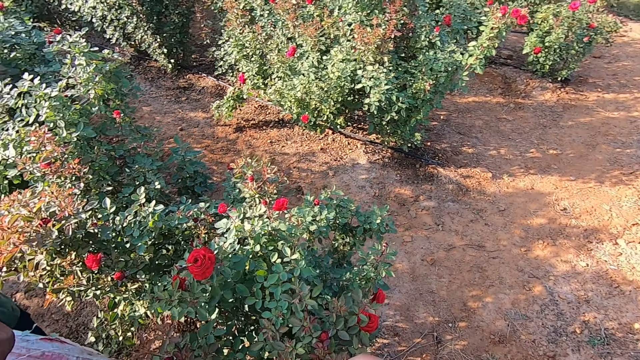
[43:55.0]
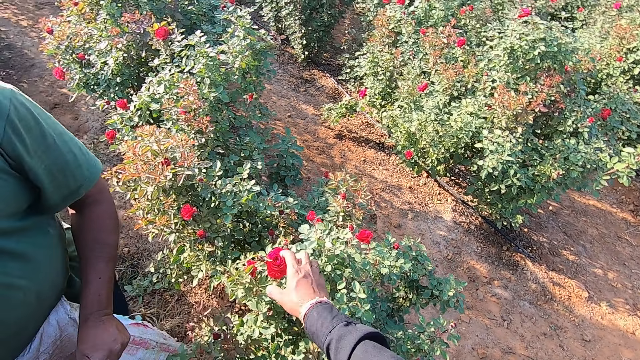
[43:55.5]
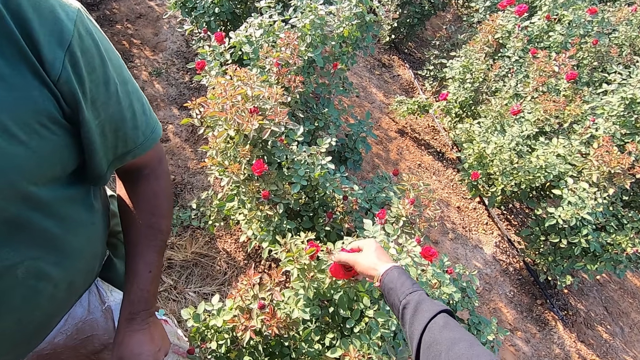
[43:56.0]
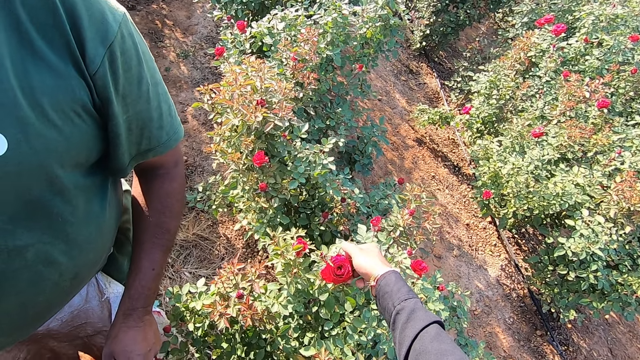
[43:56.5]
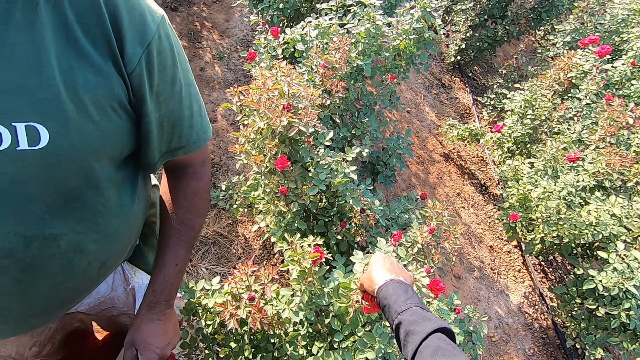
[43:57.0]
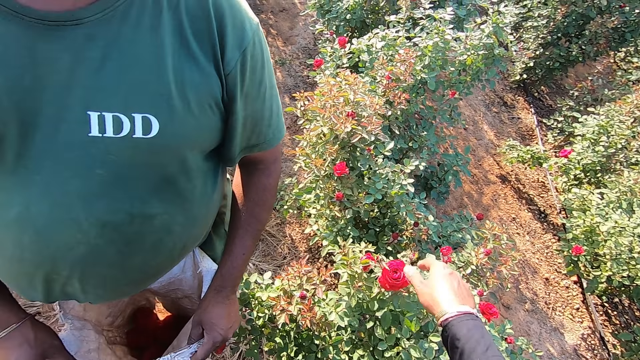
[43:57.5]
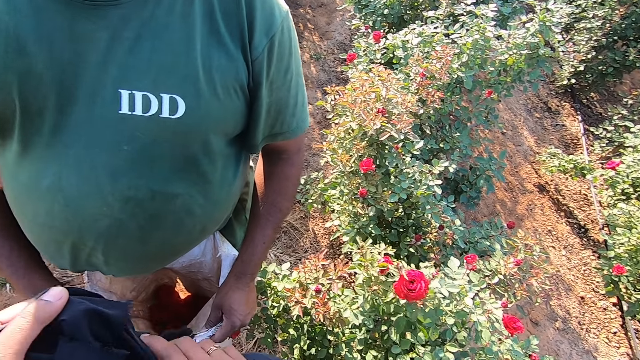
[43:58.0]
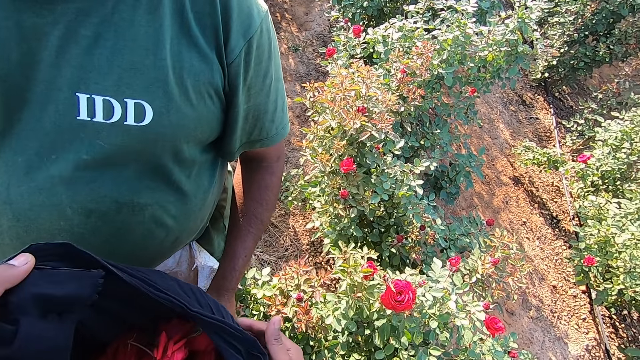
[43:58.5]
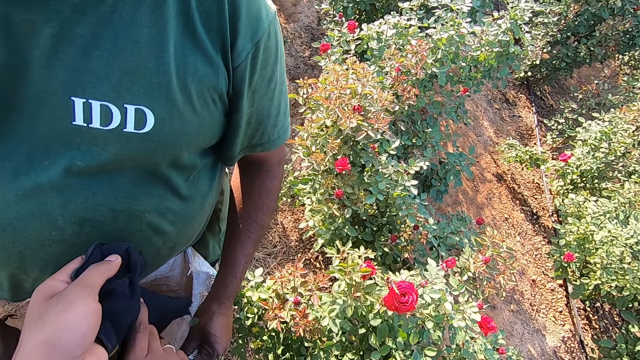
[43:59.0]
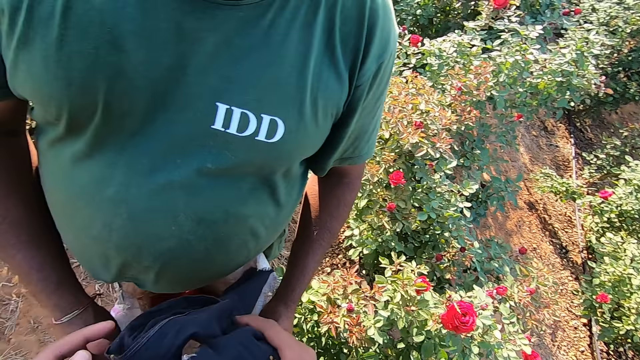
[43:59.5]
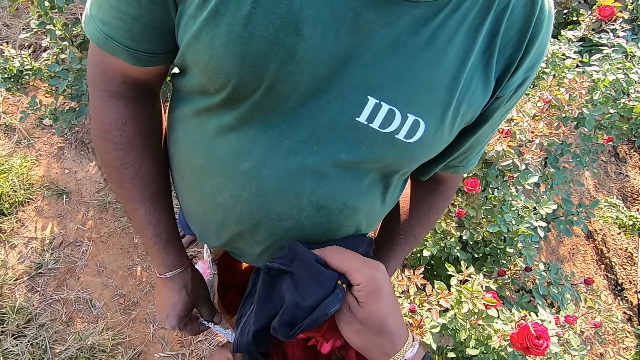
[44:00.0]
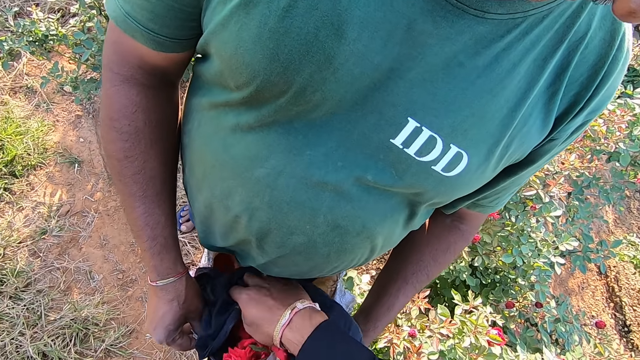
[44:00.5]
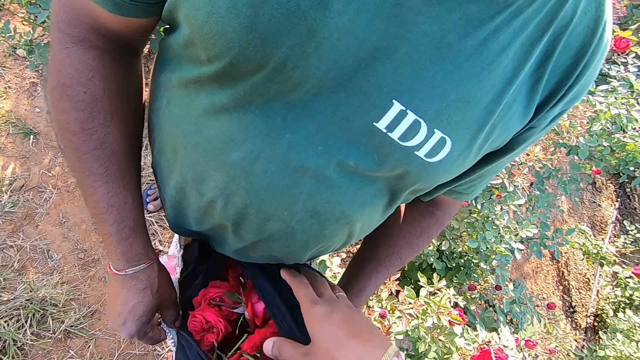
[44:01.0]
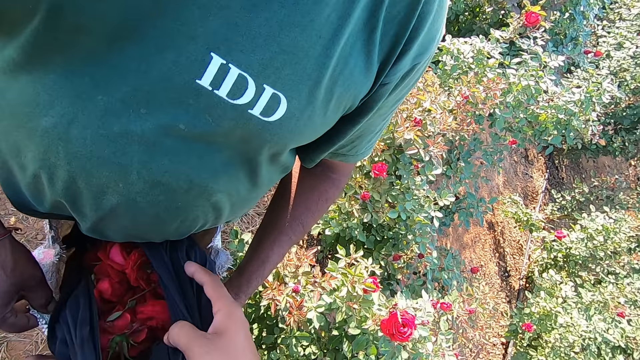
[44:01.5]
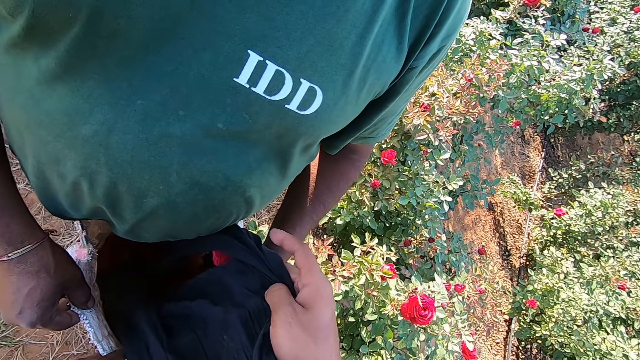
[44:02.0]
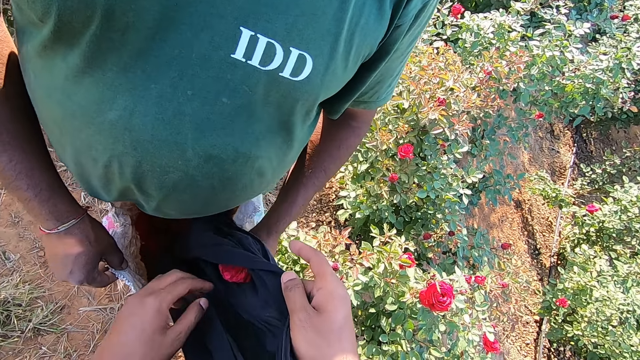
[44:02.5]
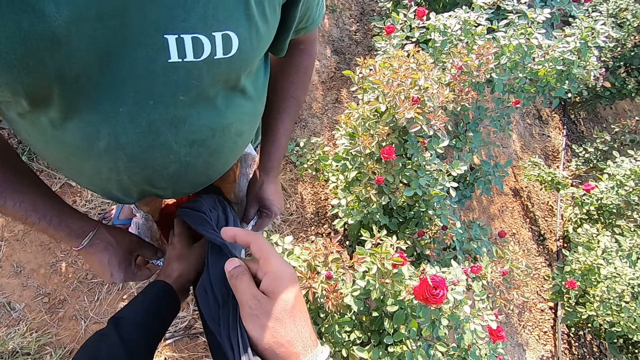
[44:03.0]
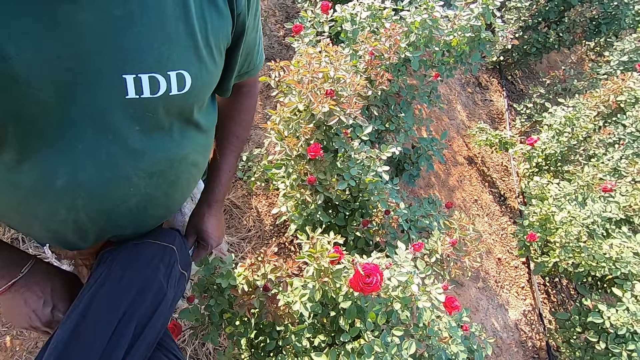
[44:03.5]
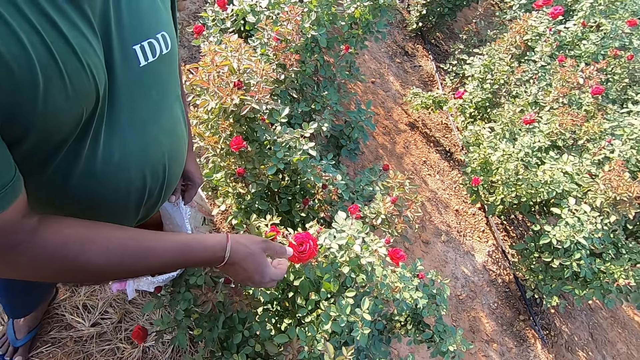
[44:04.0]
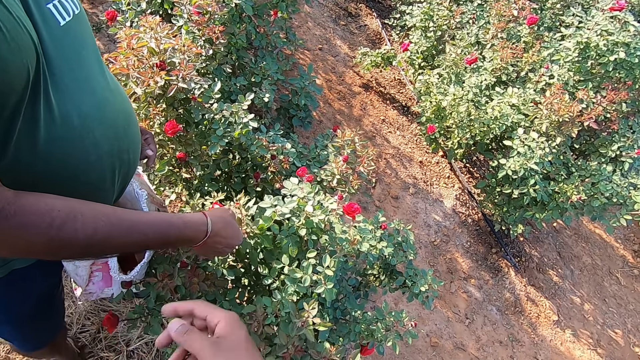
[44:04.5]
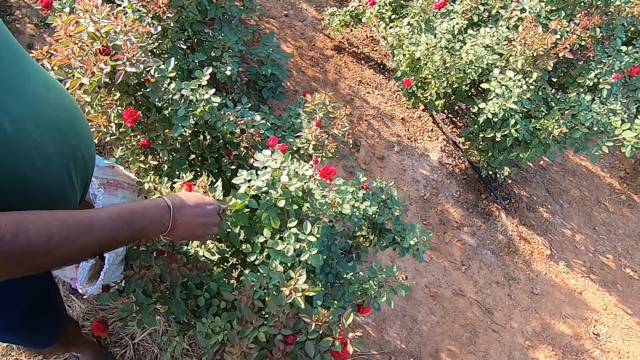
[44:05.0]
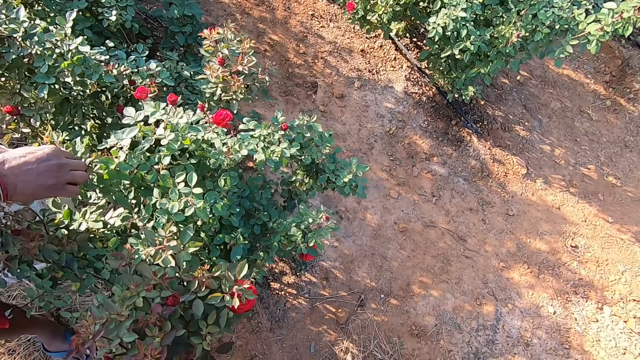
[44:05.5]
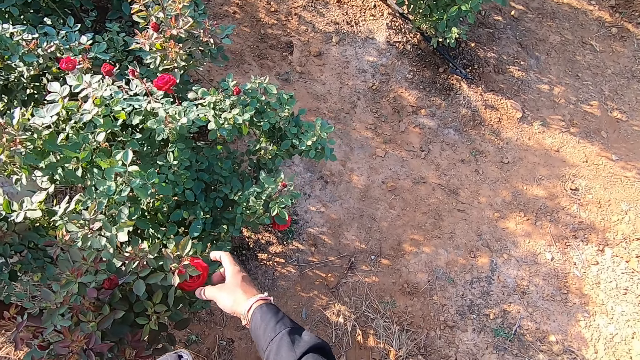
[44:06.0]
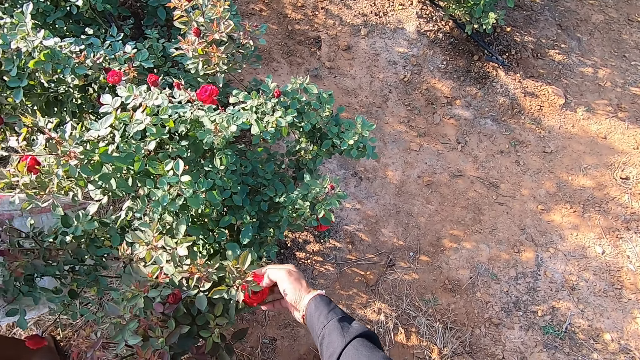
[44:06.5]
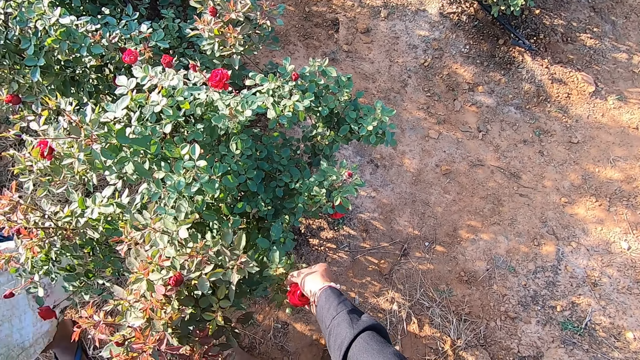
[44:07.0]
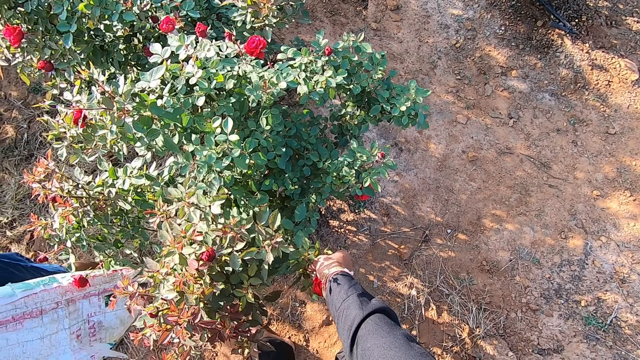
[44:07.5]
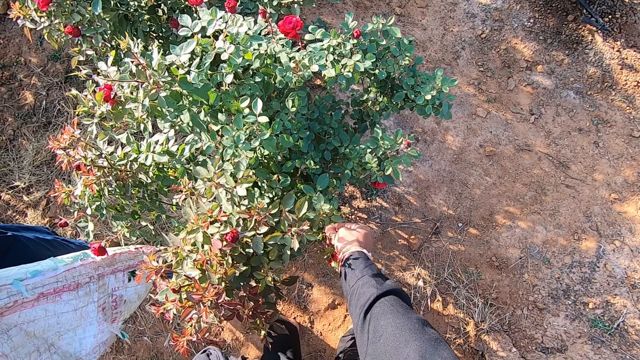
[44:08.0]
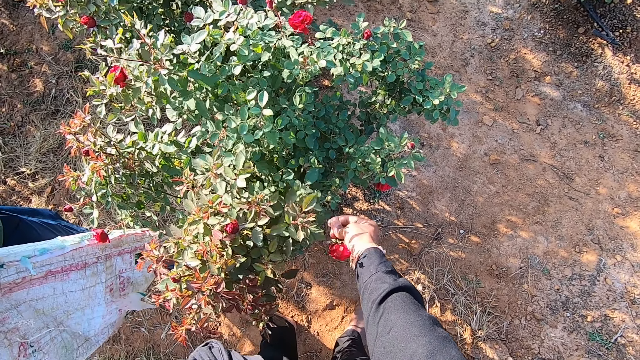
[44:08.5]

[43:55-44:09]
The camera wearer touches a rose flower from the plantation with his right hand. A man holds the sack bag on his body with both hands. The camera wearer holds the fabric or scarf with both hands. The man talks to the camera wearer. The camera wearer pours the rose flowers in the fabric into the sack bag with both hands and inserts the scarf in the man's sack. The man talks to the camera wearer. The camera wearer drops the rose flower in the fabric into the sack bag with his left hand. He talks to the man and points to a rose flower with his right hand. The man plucks the rose flower with his right hand. The camera wearer talks to the man. He plucks a rose flower from the plantation with his right hand.

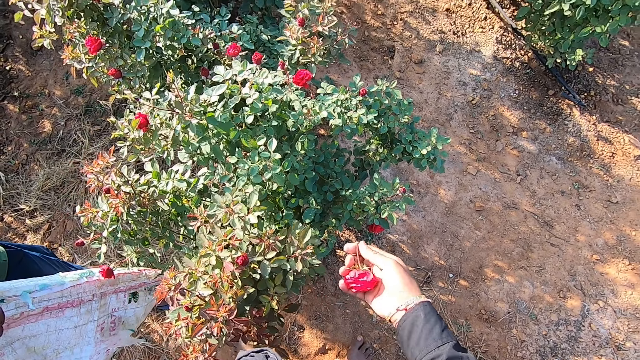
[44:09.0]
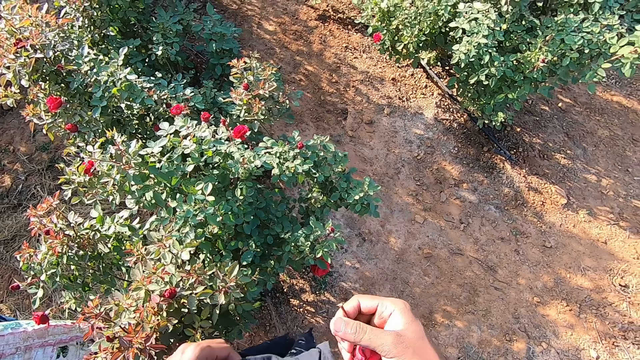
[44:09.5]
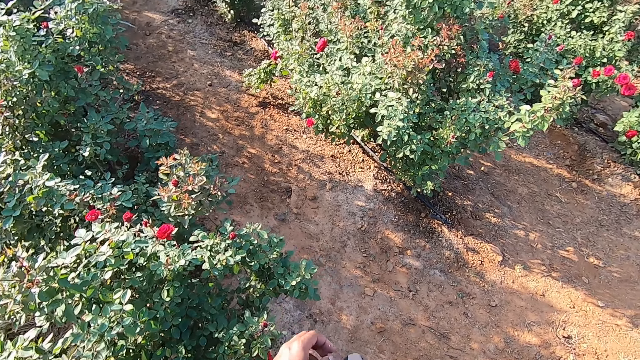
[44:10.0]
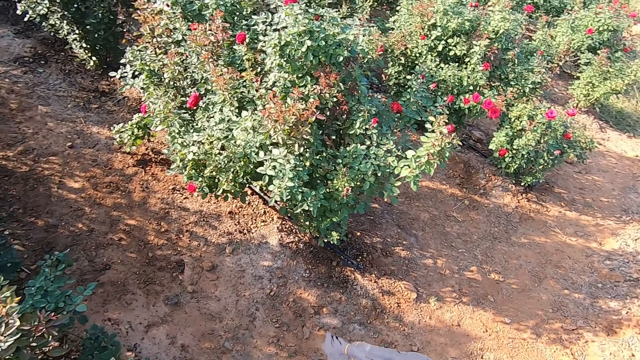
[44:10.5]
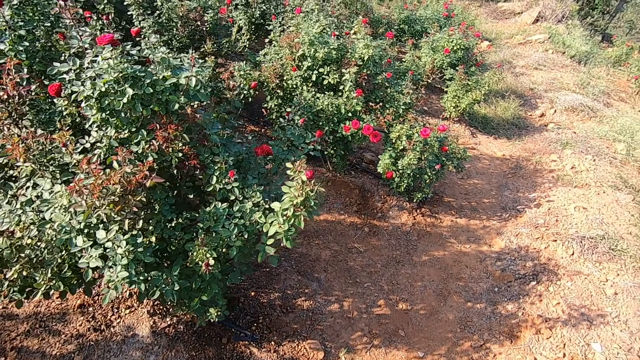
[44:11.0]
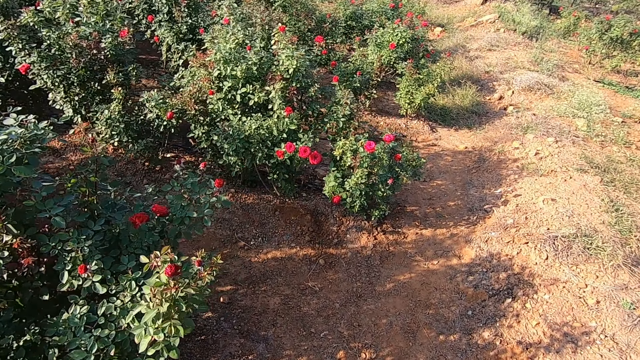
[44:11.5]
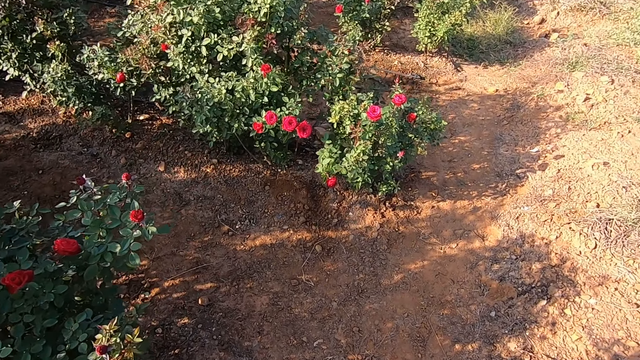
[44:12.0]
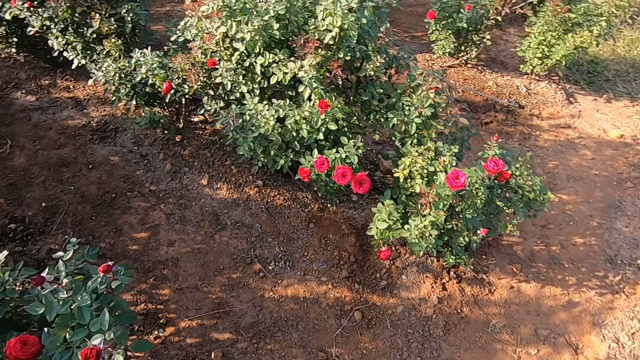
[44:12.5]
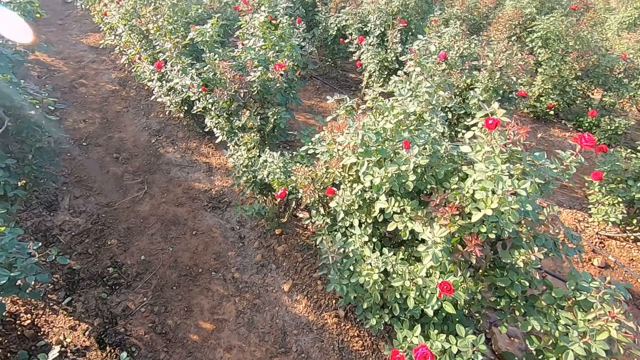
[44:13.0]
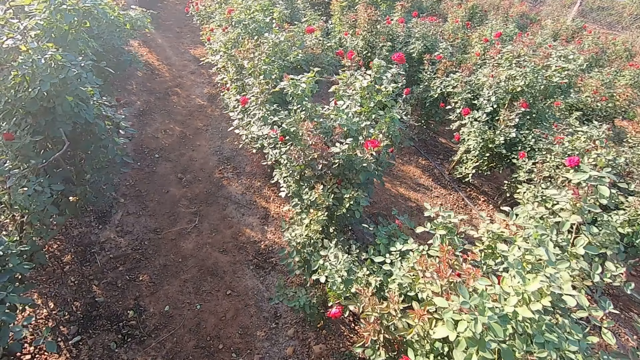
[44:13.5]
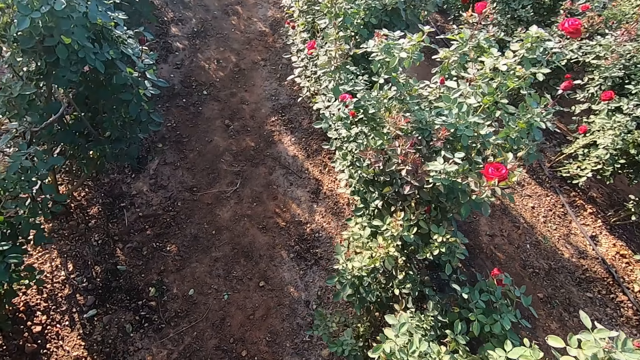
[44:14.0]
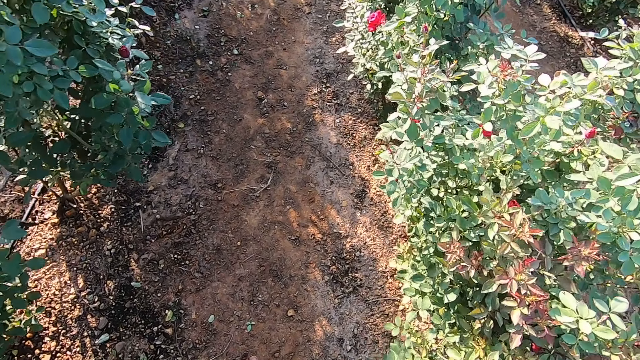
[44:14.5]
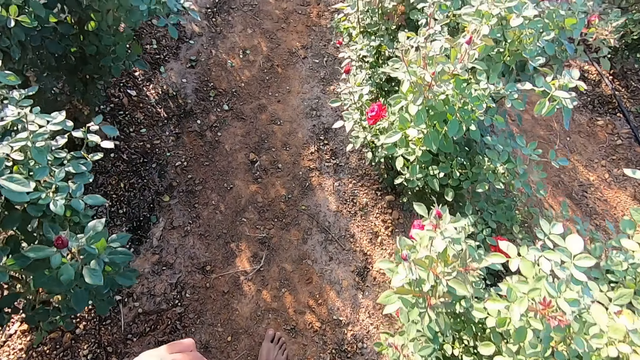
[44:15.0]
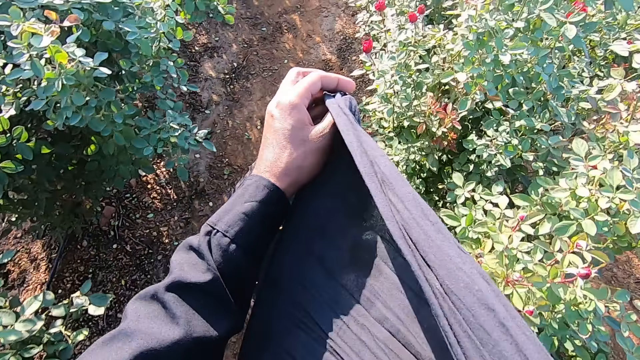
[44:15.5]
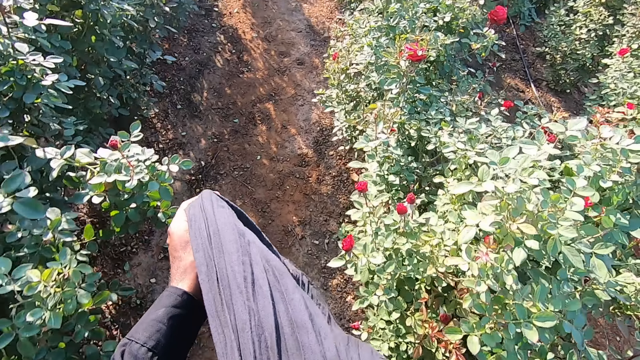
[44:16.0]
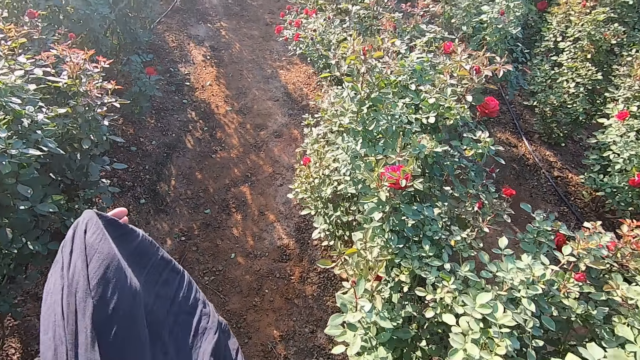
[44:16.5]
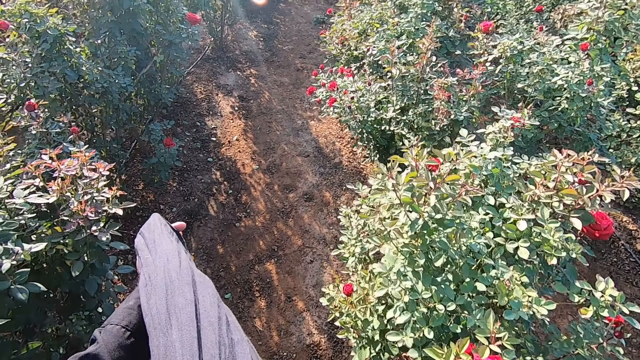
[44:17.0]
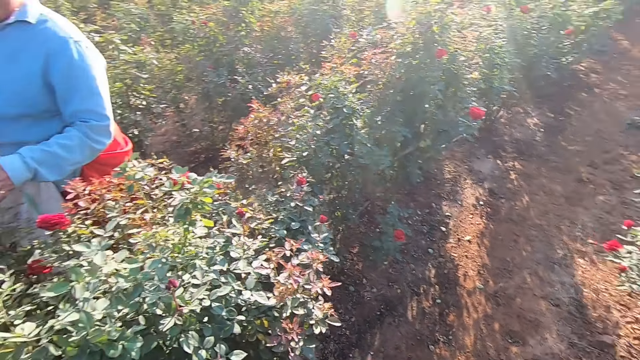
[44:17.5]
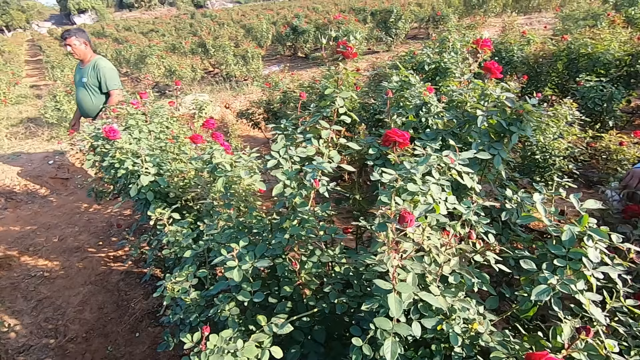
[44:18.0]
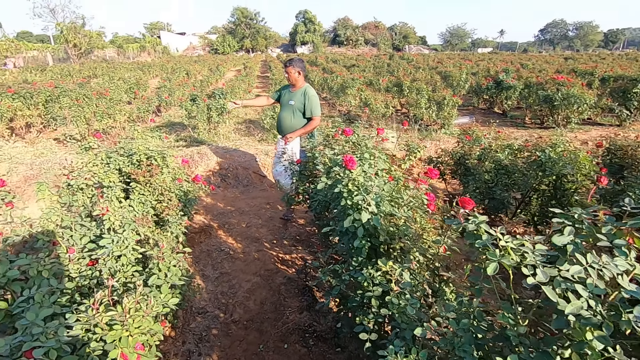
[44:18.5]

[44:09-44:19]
The camera wearer drops the rose flower in the fabric or scarf with his right hand. He moves towards another bush, talks to a man, and moves towards another bush. He stretches the fabric with his left hand and fixes the scarf. The man talks to the camera wearer. The camera wearer turns towards the man. The man stretches his right hand to the plantation and points towards the bushes.
